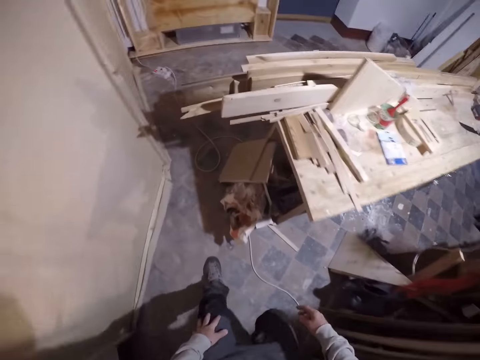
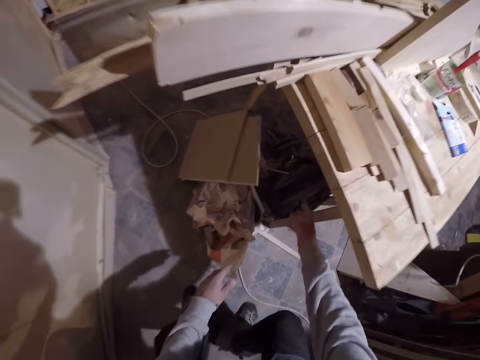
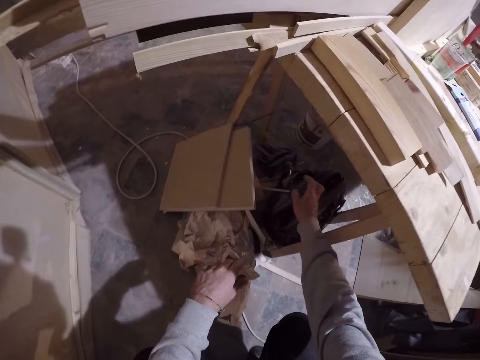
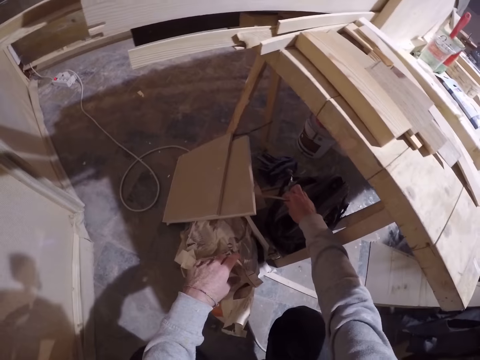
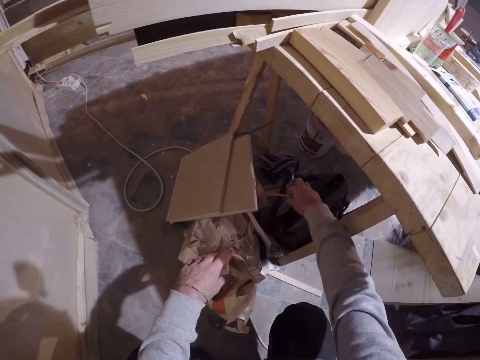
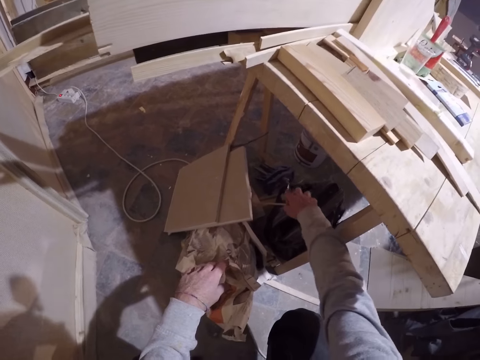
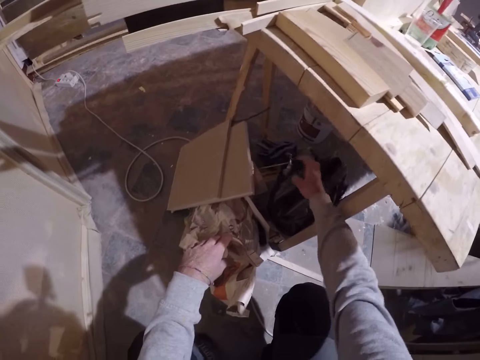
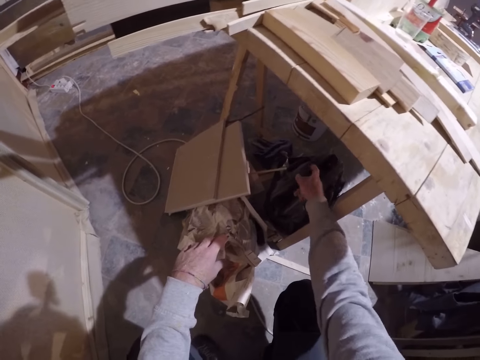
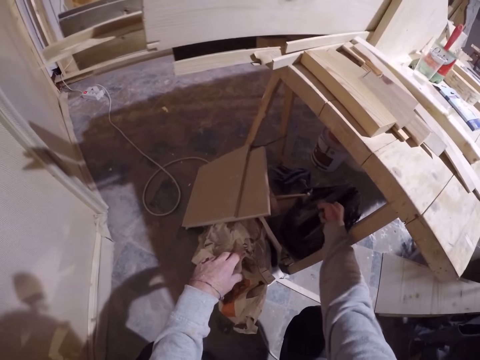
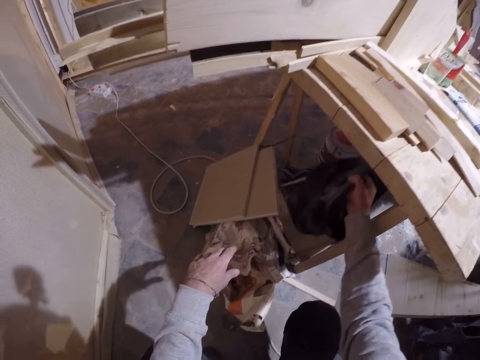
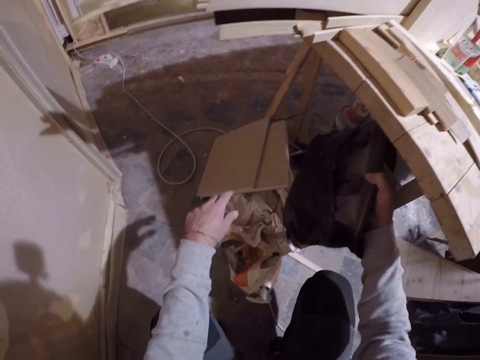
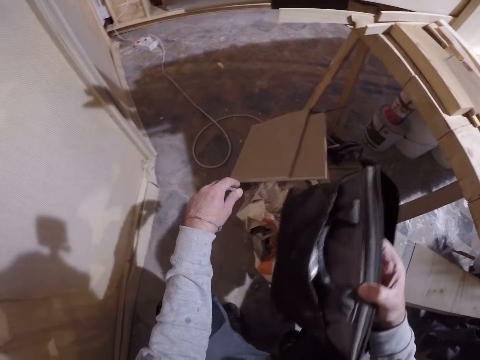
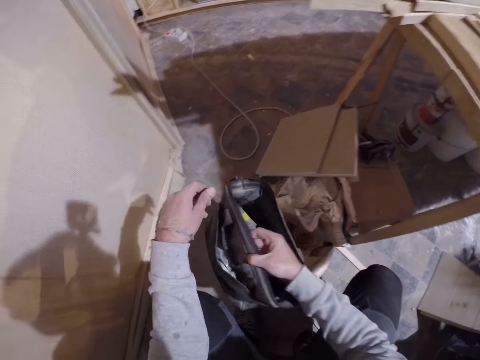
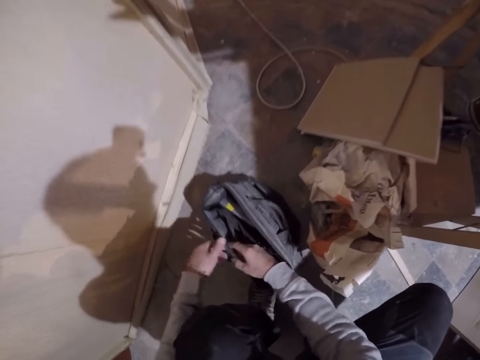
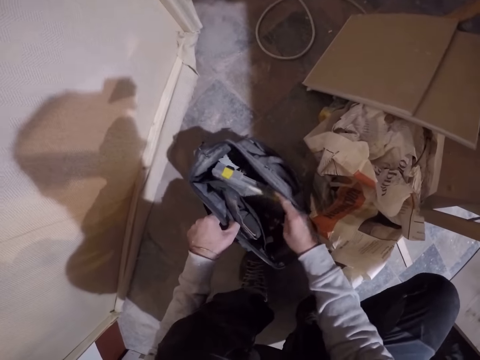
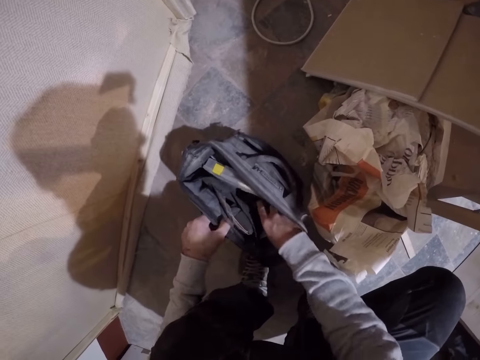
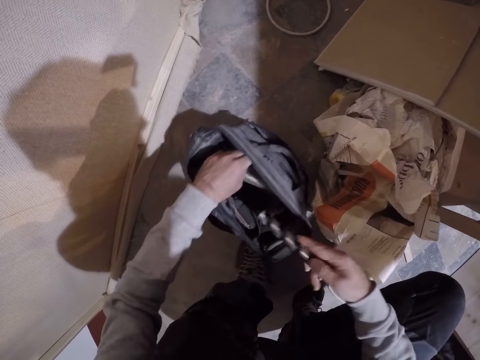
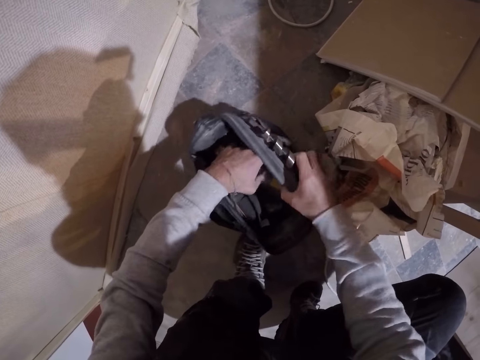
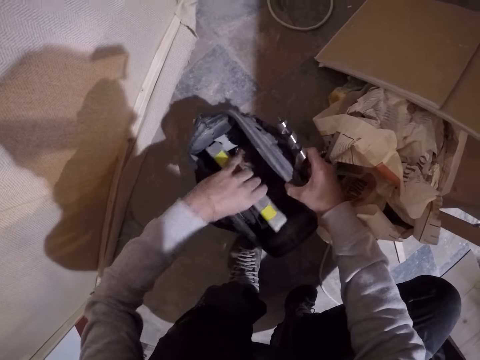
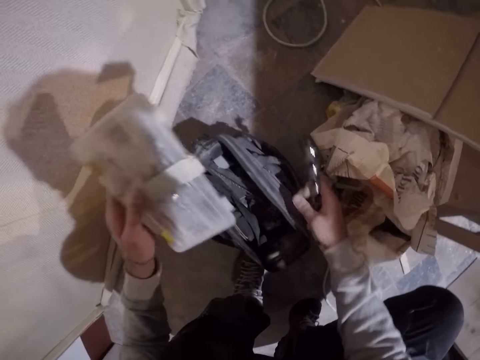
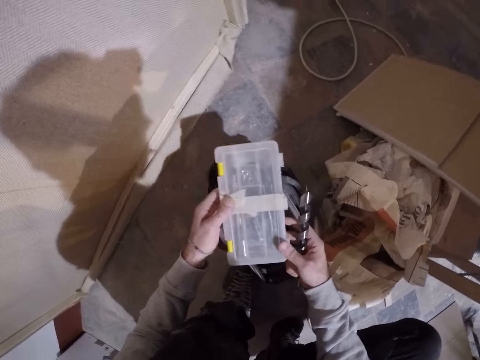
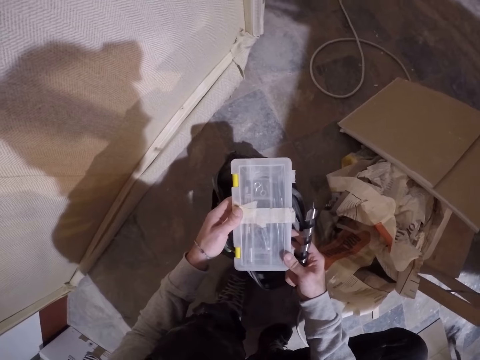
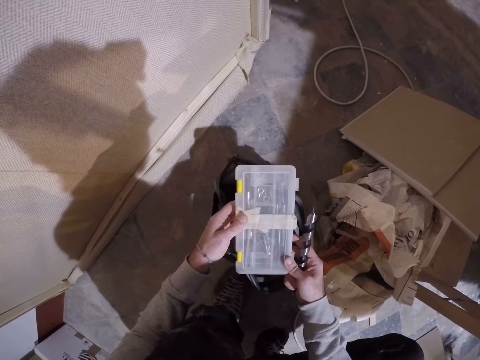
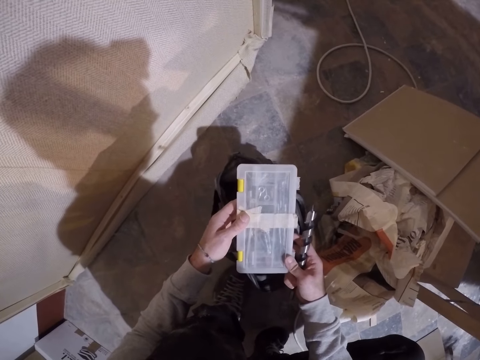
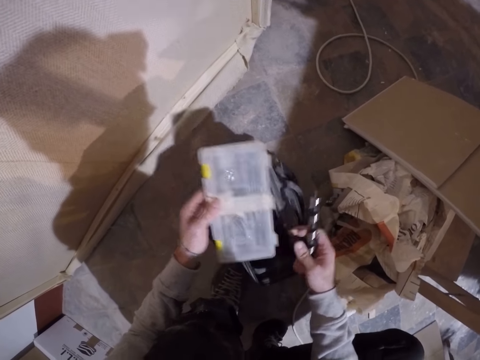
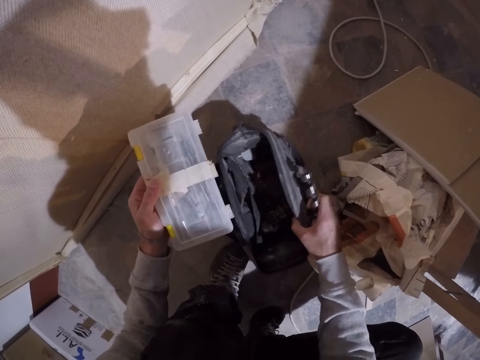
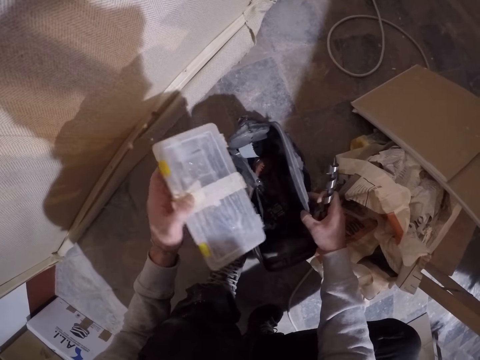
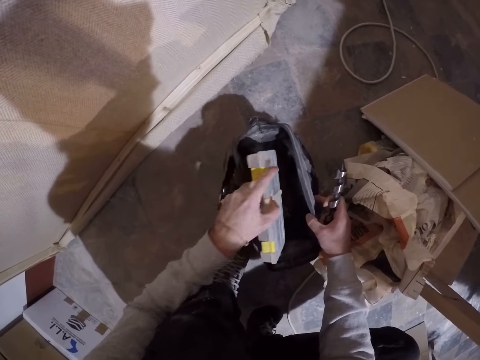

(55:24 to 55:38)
The camera wearer squats. He lifts a bag under the table with his right hand. He drops the bag in his right hand on the floor. He takes a metal rod from the bag with his right hand. He picks a toolbox or plastic box from the bag on the floor with his left hand. He holds the plastic box with both hands.

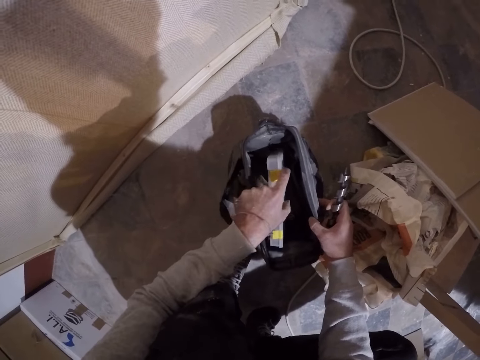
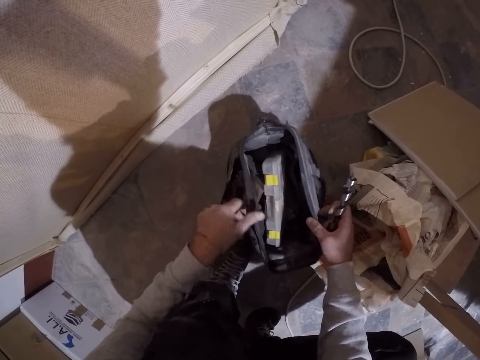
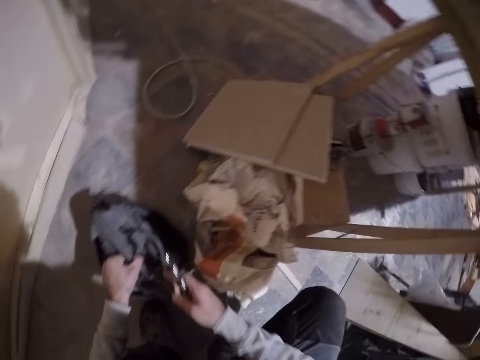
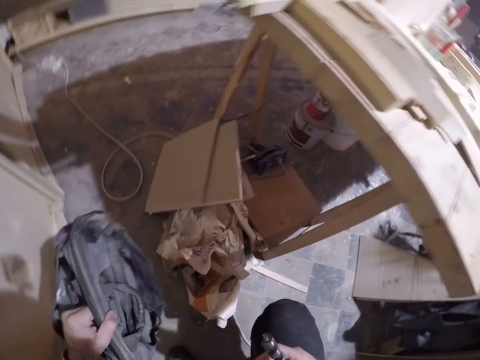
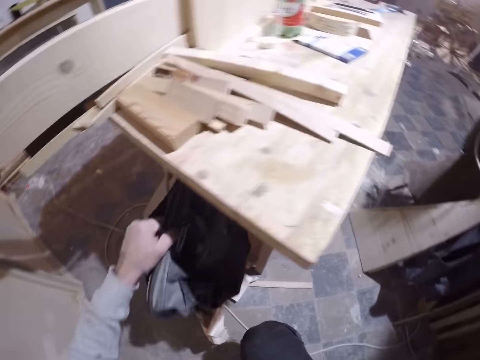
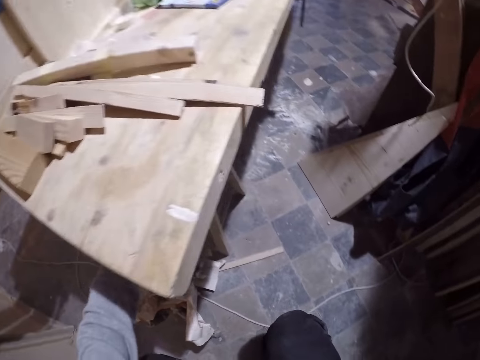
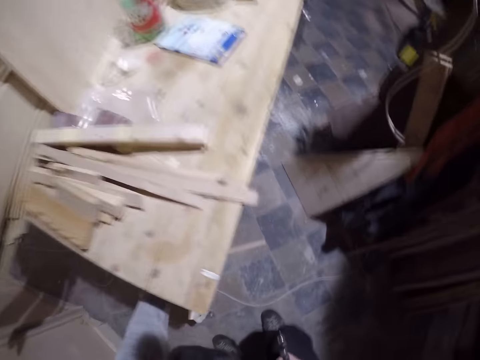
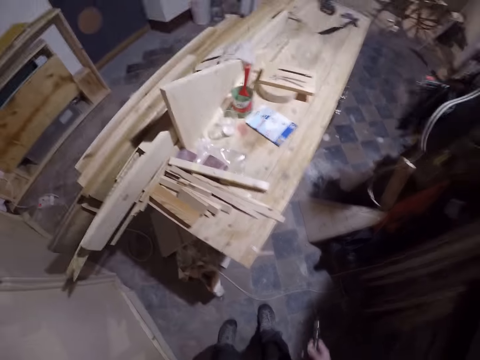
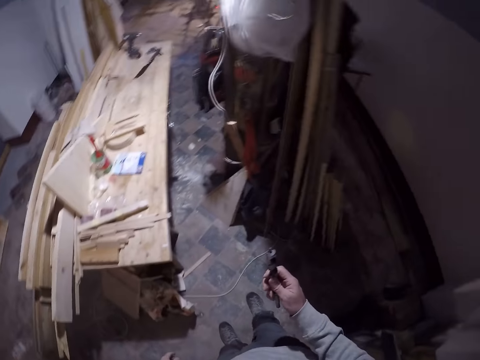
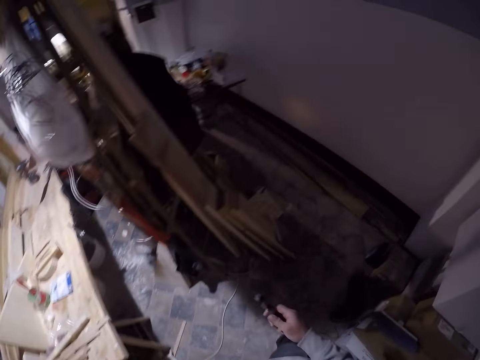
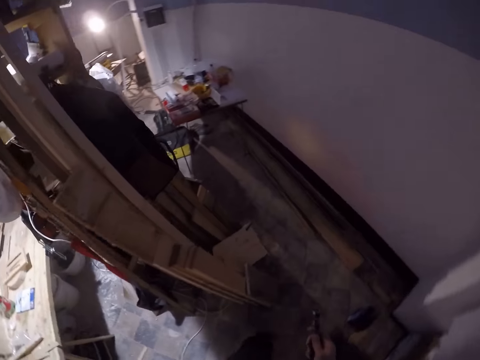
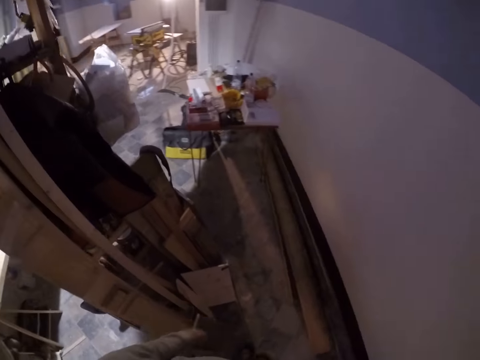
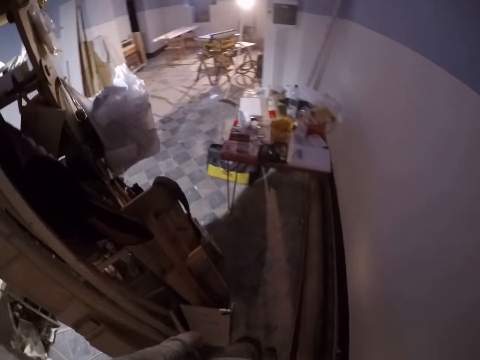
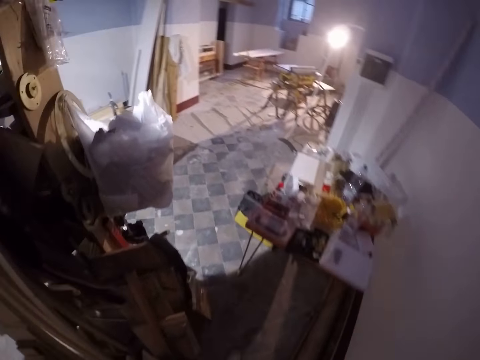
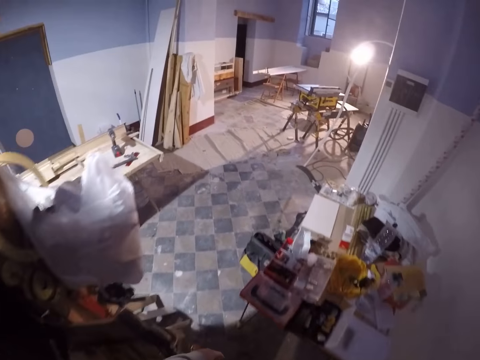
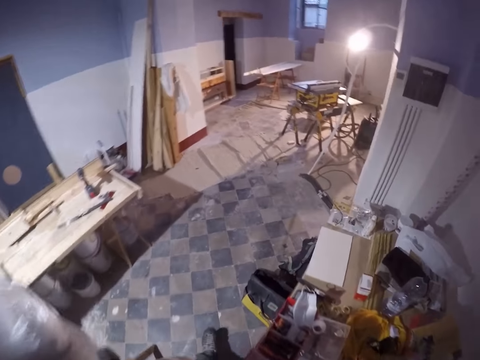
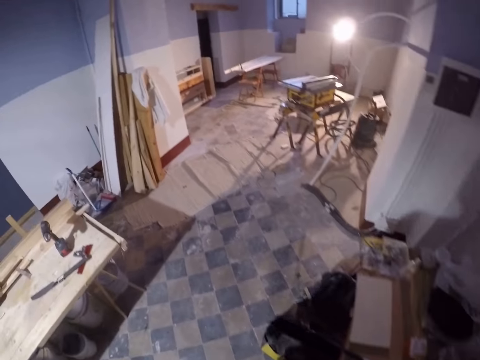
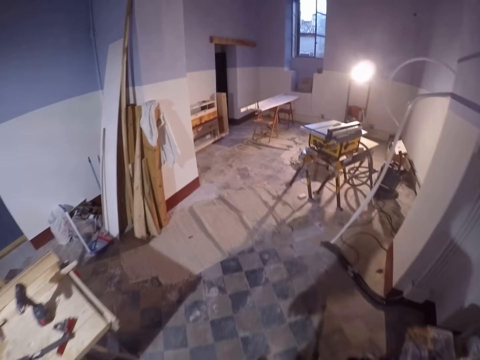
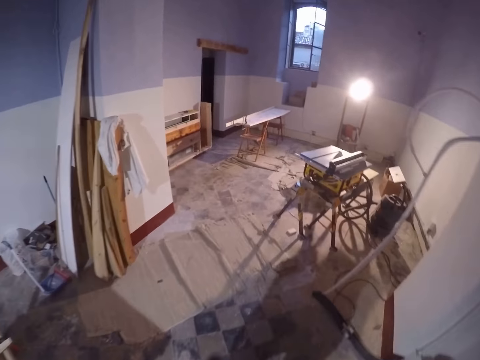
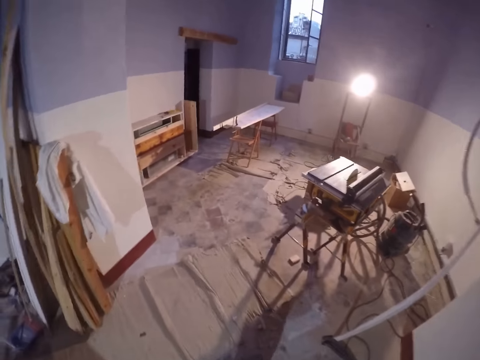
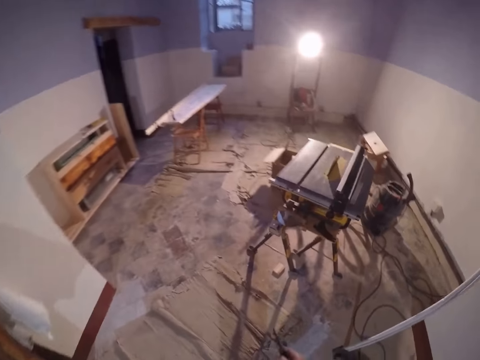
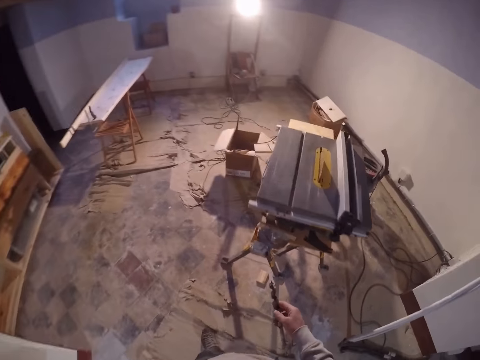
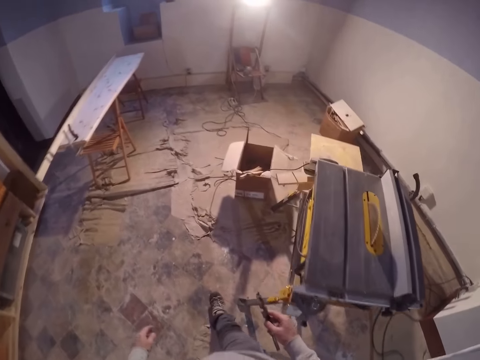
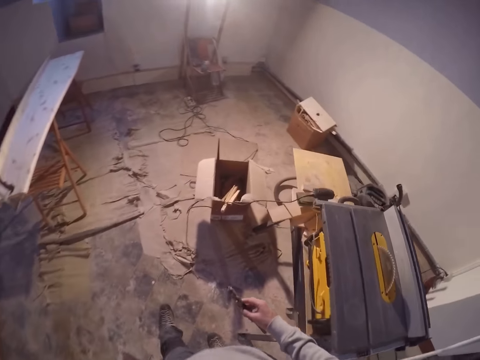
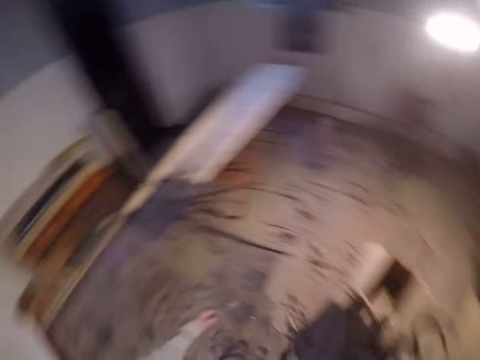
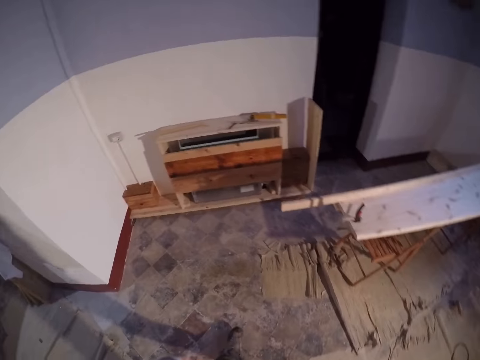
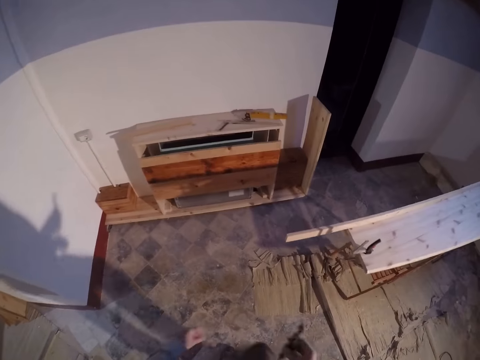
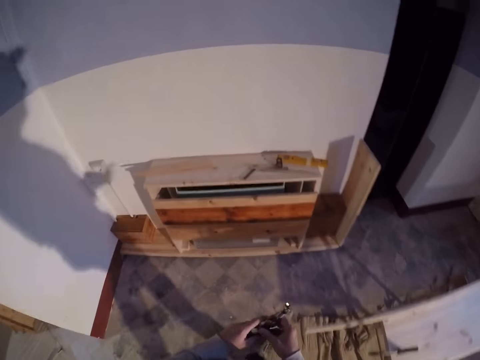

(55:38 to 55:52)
The camera wearer drops the toolbox in the bag on the floor with his left hand. He lifts the bag on the floor with his left hand. He closes the bag. He drops the bag on the floor under the table with his left hand. He stands up and walks in the room.
